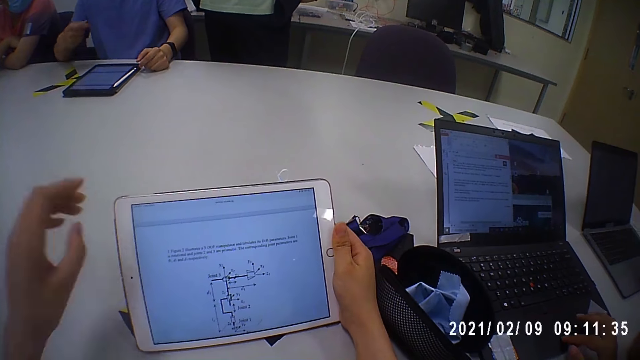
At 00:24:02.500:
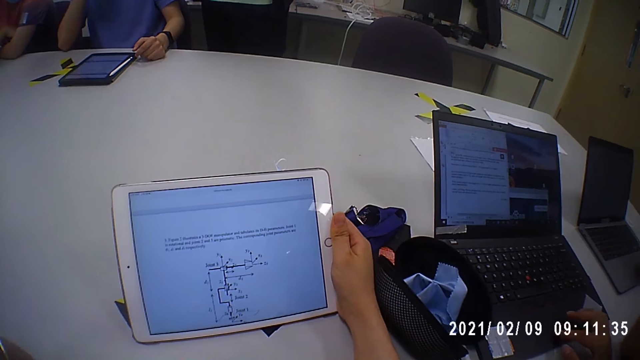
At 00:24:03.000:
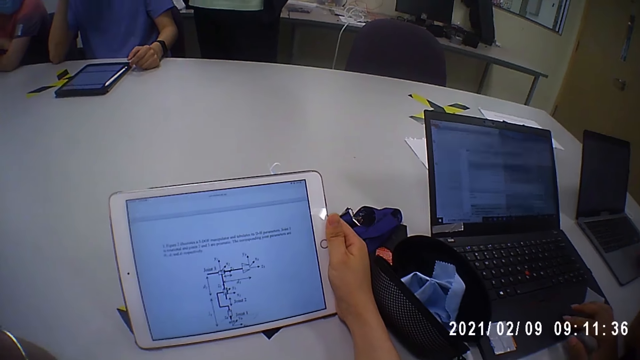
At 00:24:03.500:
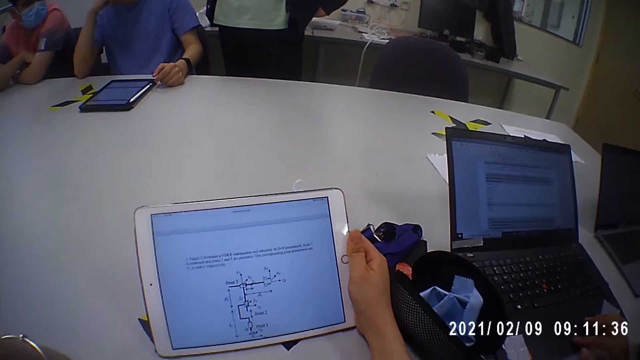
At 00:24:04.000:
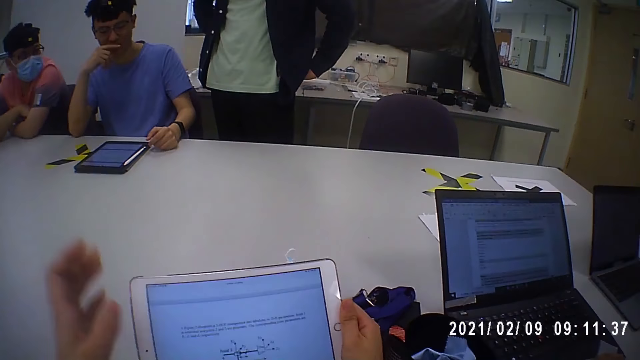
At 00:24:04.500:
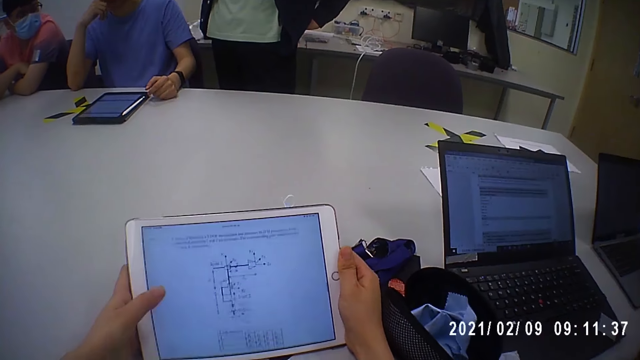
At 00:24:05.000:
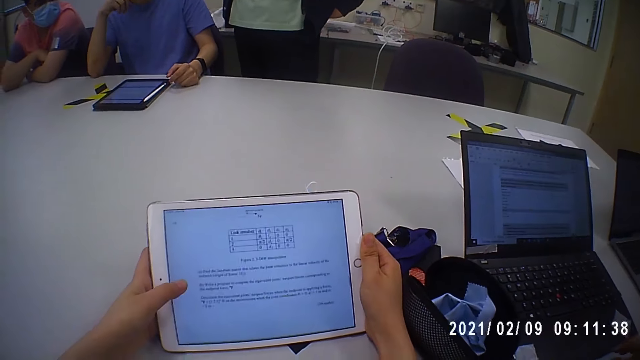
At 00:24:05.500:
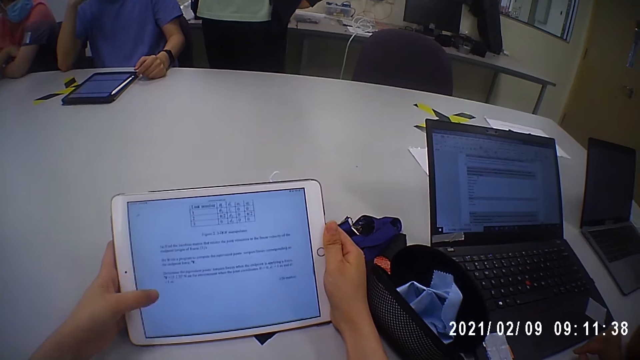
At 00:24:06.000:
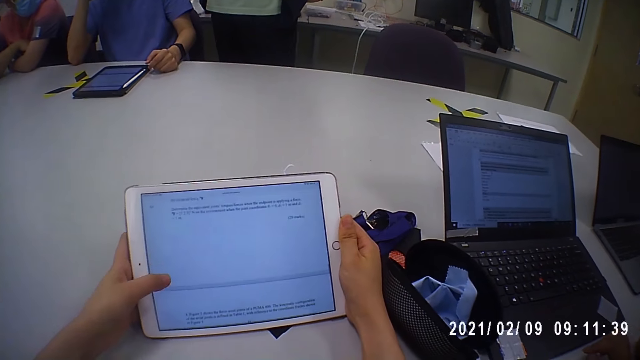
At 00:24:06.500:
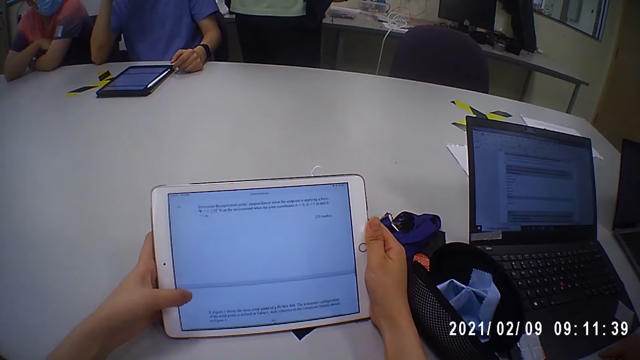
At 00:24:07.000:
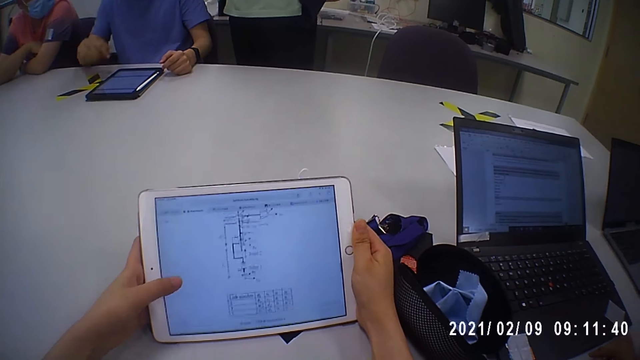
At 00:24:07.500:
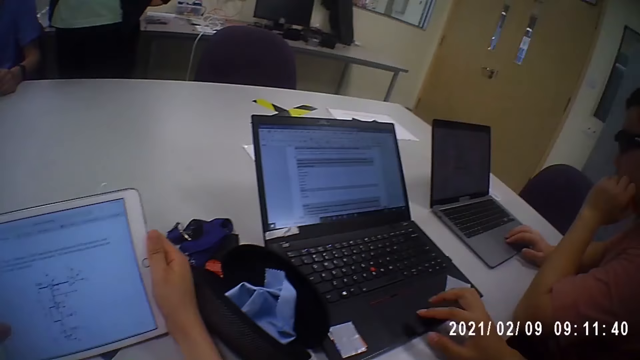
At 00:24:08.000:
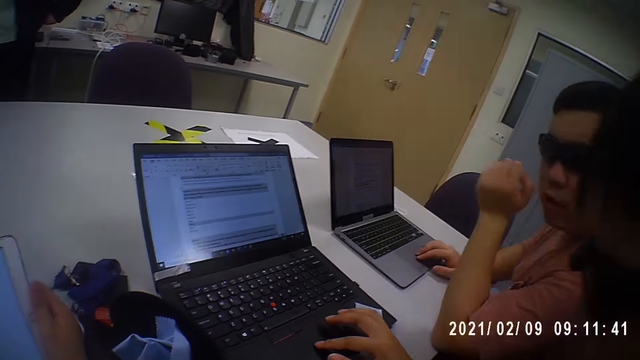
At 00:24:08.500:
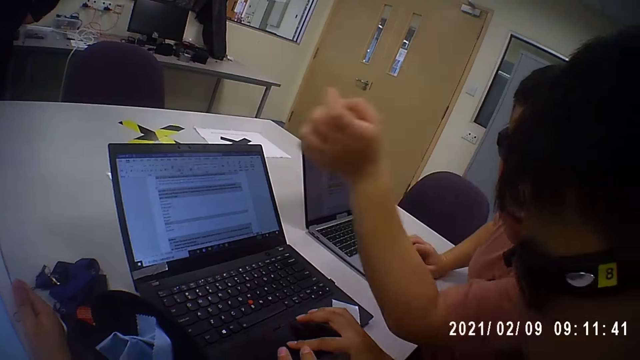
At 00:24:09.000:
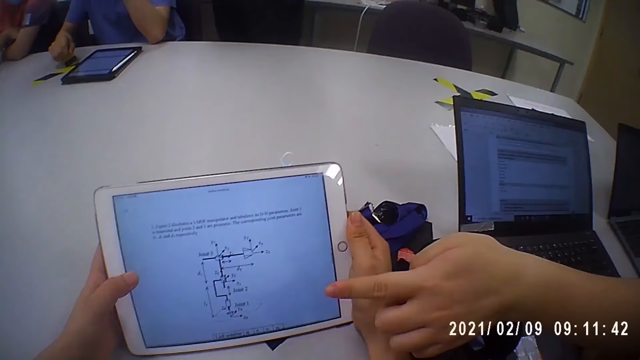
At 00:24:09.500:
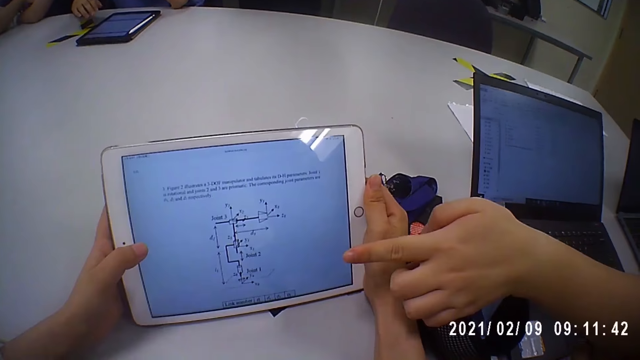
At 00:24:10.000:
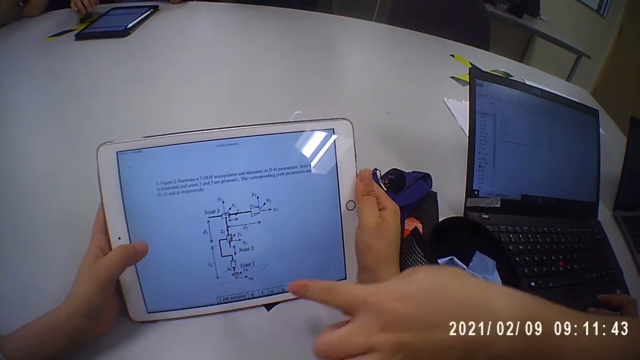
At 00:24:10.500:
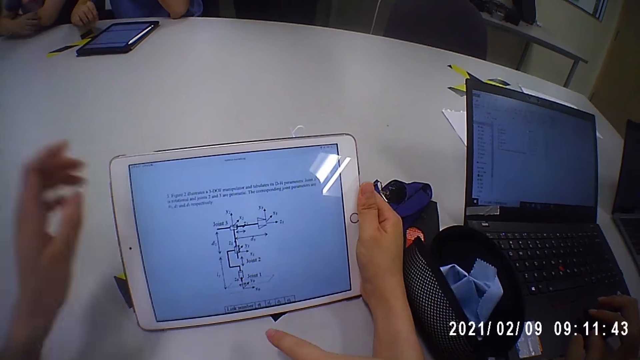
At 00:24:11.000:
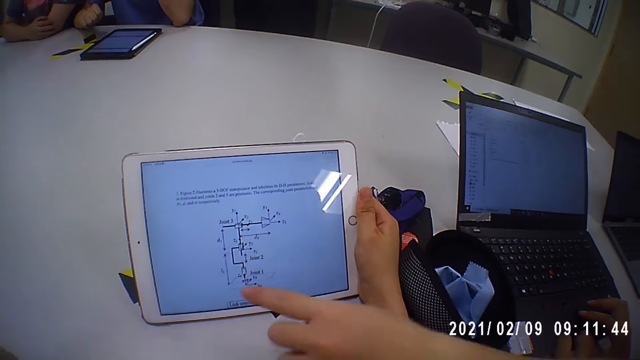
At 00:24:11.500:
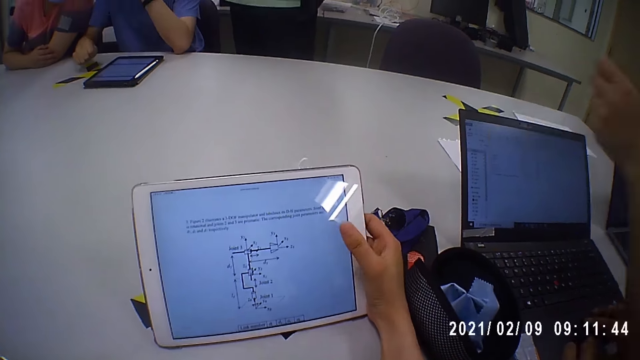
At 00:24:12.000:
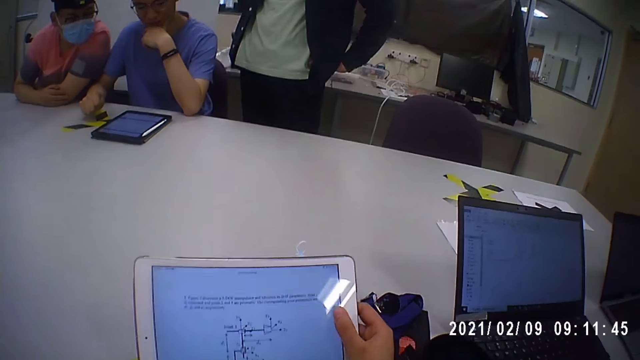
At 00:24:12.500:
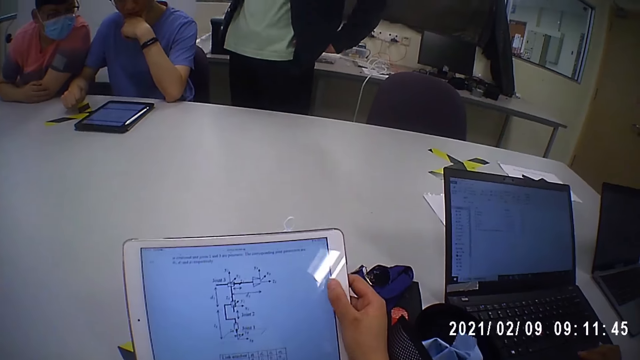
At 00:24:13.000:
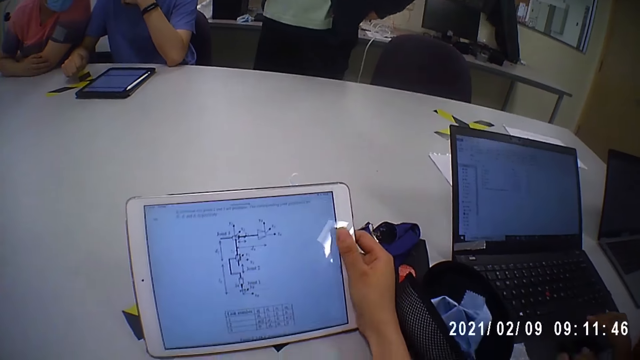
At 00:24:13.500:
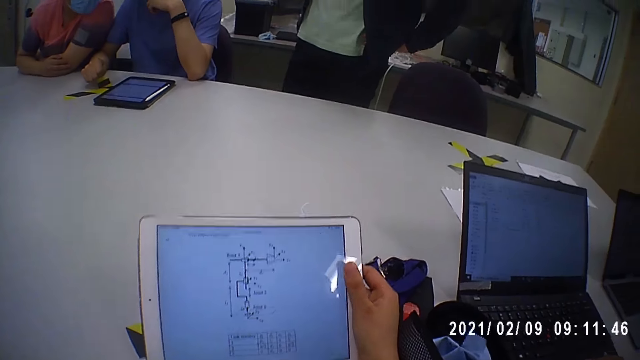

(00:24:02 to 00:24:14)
The camera wearer removes her hand from the tablet. She operates the tablet on the table with her left hand. She scrolls on the tablet. A man operates the laptop on the table with his right hand. The camera wearer interacts with another man. The other man points a finger. The camera wearer adjusts the camera on her head with her left hand. She removes her hand from the tablet. She operates the tablet on the table with her right hand.

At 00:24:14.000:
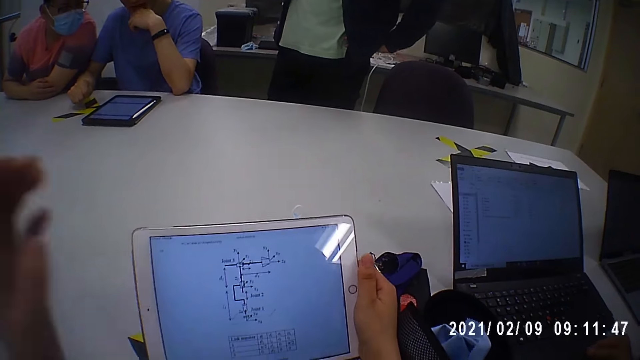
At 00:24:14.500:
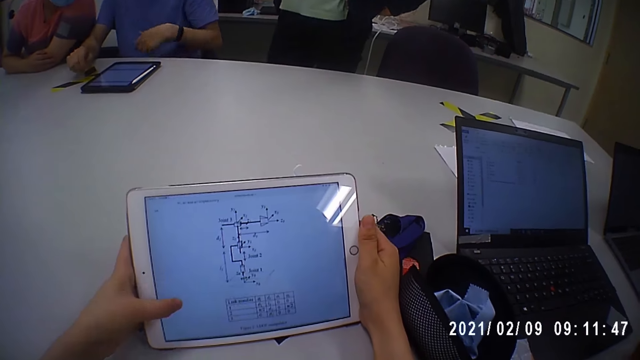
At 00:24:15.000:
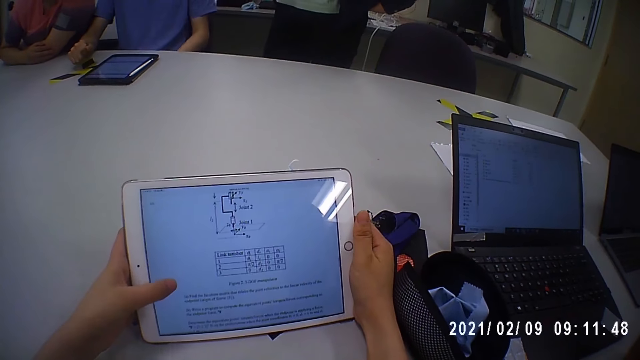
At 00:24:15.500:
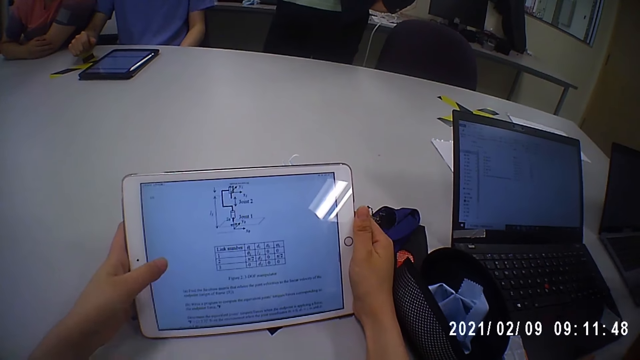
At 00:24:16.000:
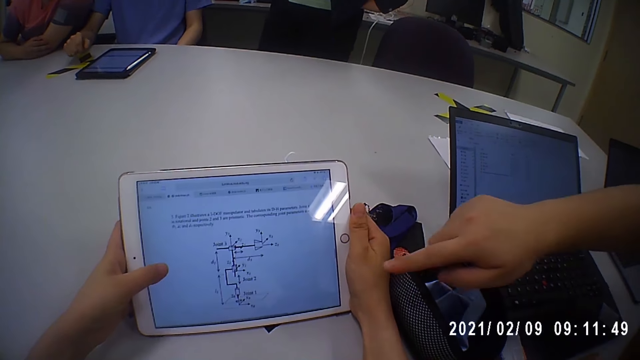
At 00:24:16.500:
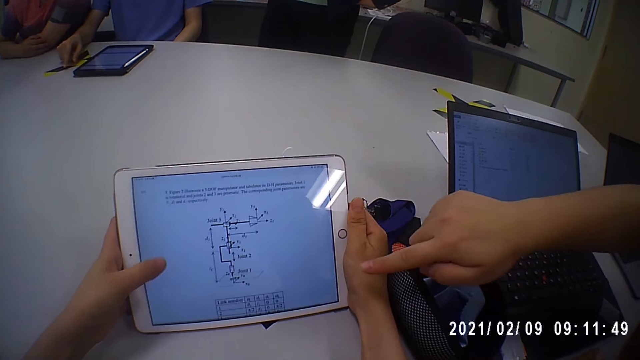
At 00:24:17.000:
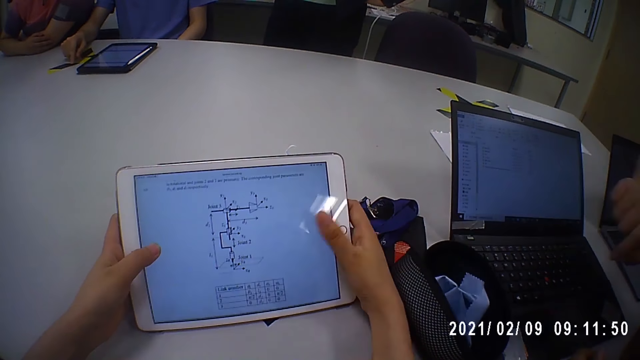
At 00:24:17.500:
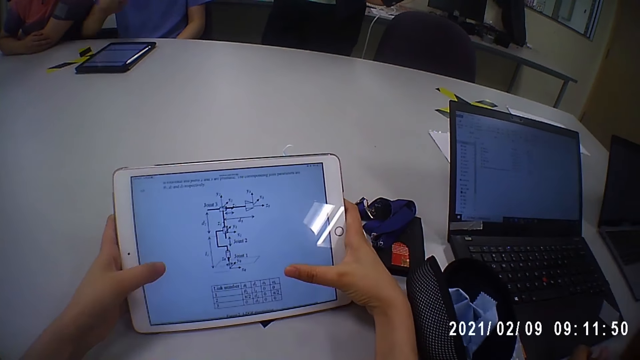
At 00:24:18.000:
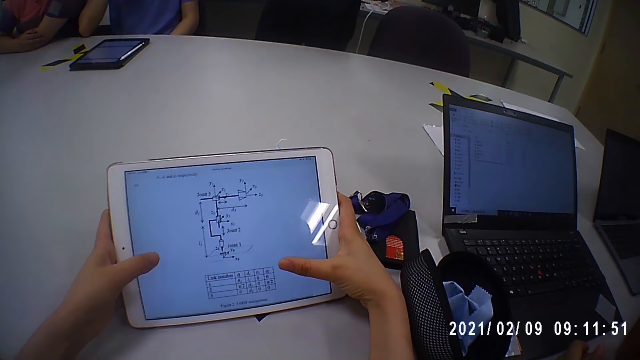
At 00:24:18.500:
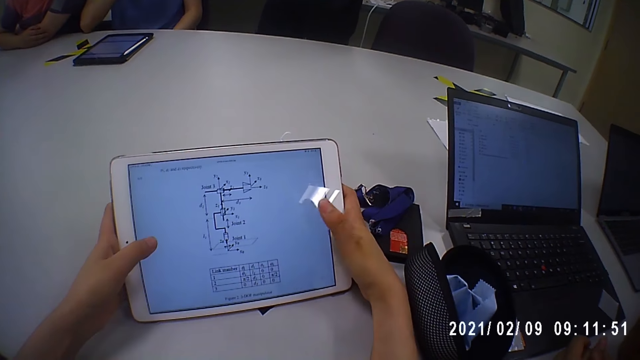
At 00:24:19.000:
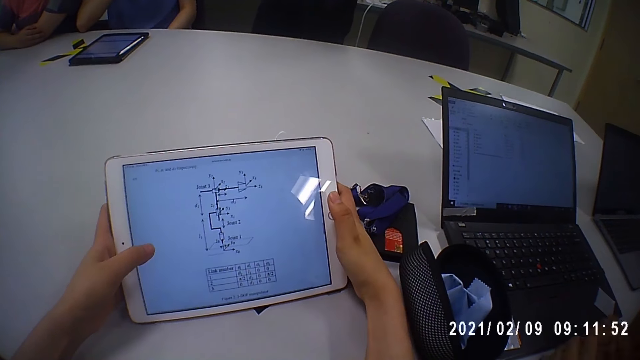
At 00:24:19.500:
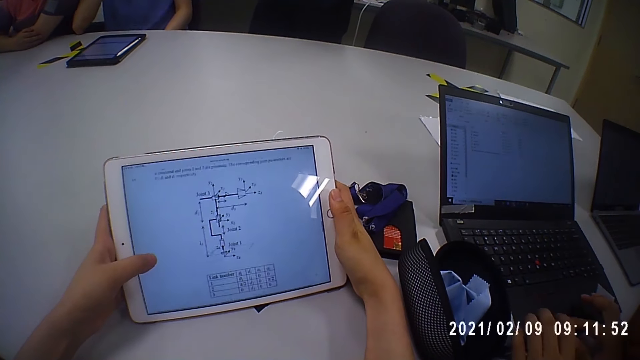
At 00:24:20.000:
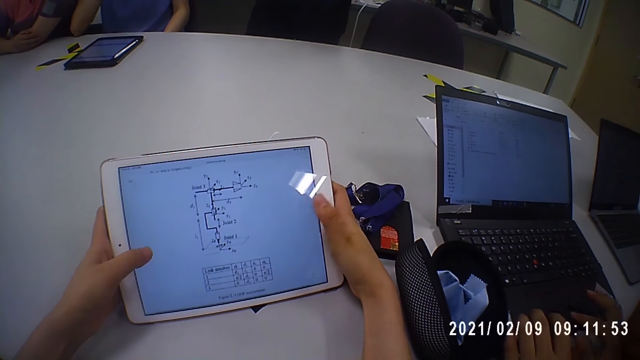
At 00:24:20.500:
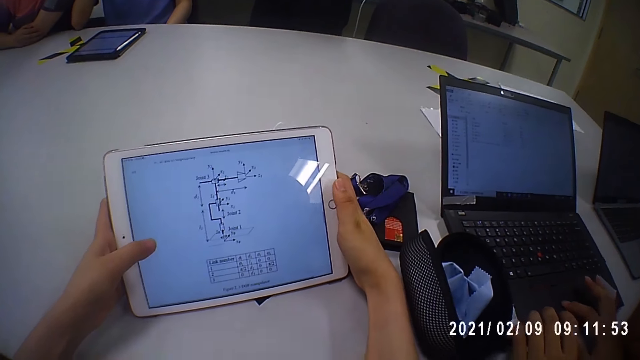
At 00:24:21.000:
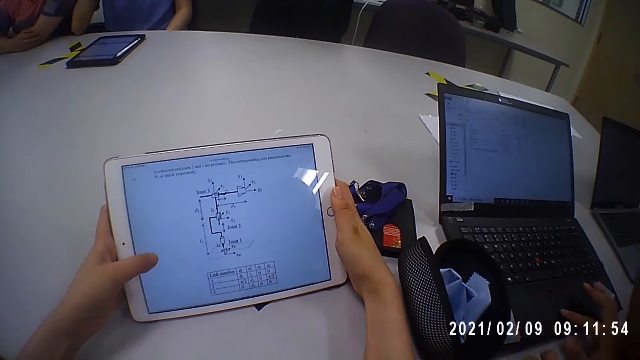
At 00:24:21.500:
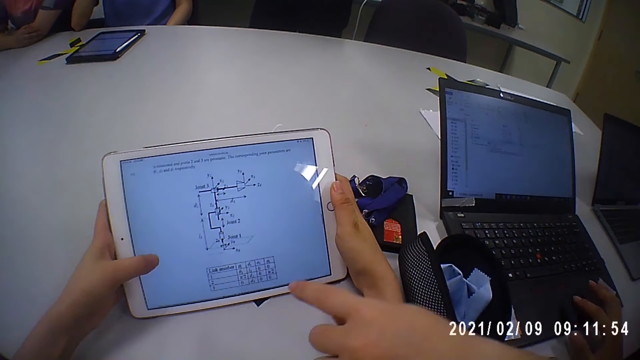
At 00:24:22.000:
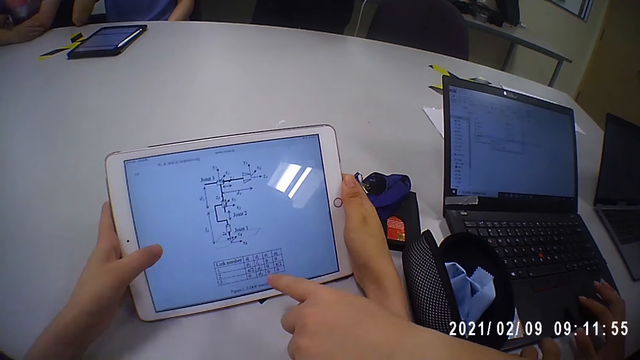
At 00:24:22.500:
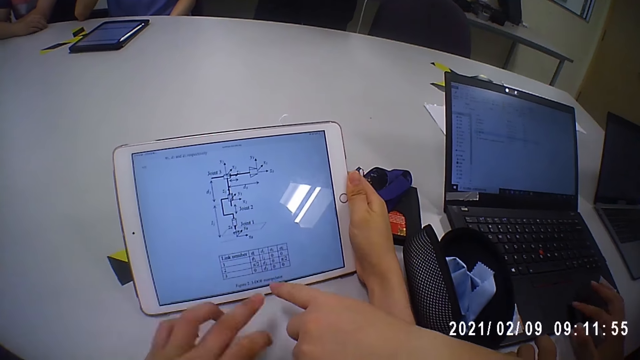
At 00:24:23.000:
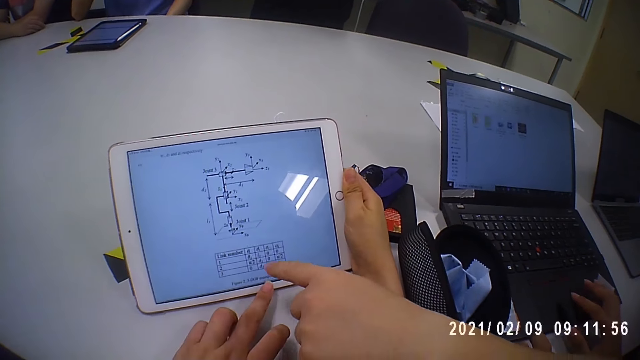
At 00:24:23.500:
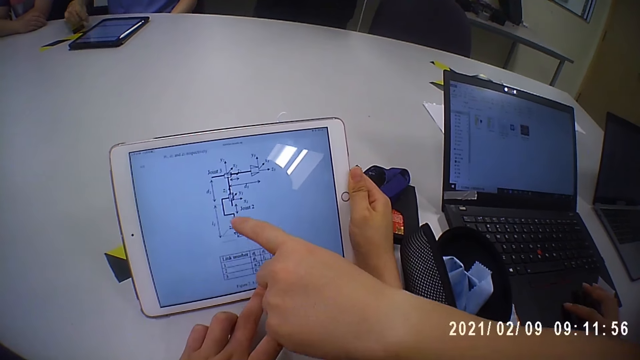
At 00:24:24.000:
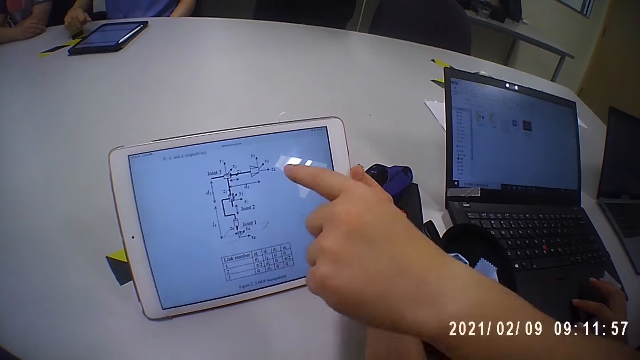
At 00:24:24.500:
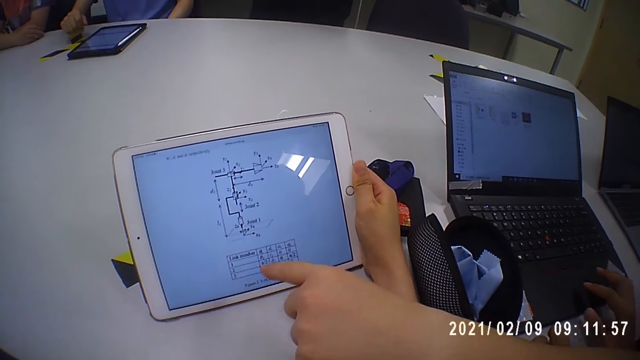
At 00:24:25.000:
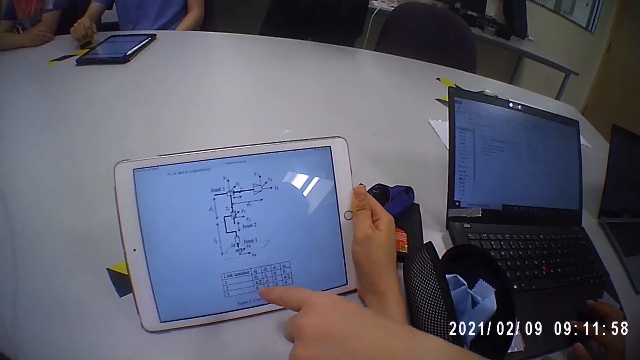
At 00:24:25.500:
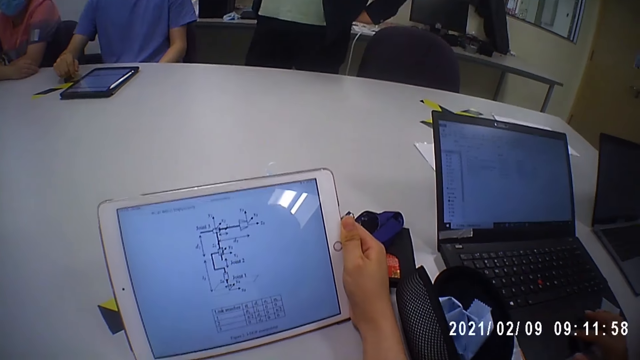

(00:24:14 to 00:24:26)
The camera wearer holds the tablet on the table with her hands. She operates the tablet on the table with her left hand. She scrolls on the tablet. A man points at the camera wearer's tablet on the table with his right hand. Another man operates the laptop on the table with his hands. The first man points a finger. The camera wearer touches the tablet on the table with her left hand. She points a finger and puts her hand up.
